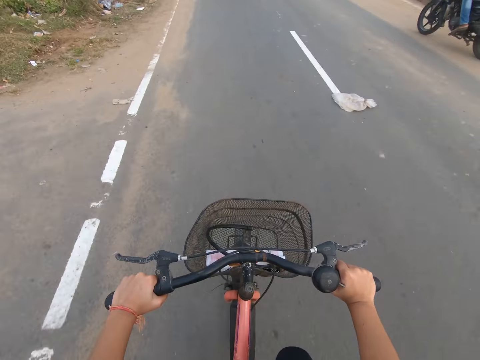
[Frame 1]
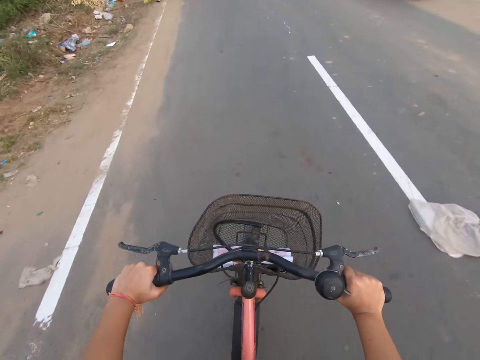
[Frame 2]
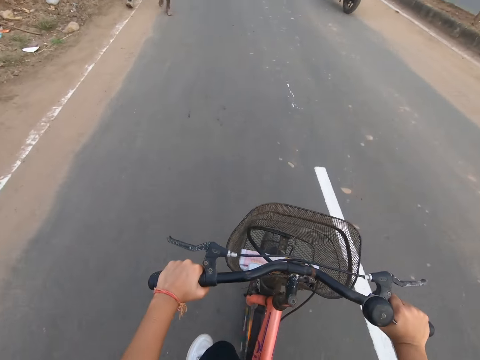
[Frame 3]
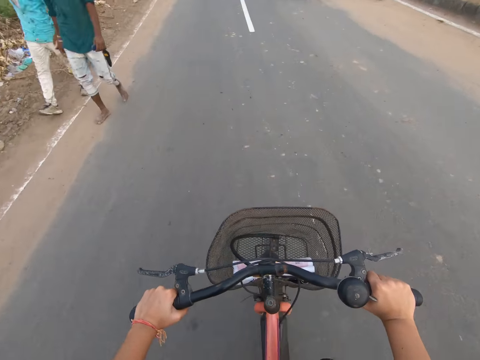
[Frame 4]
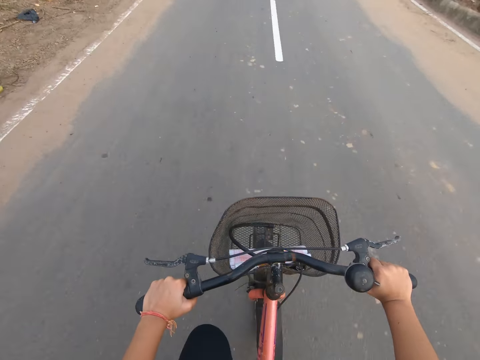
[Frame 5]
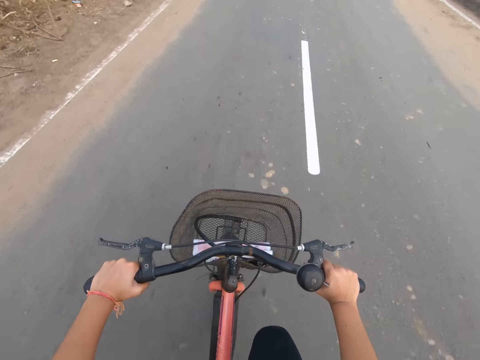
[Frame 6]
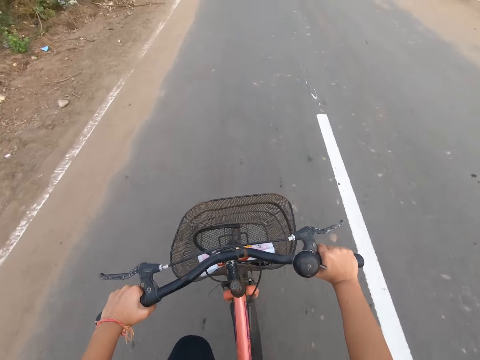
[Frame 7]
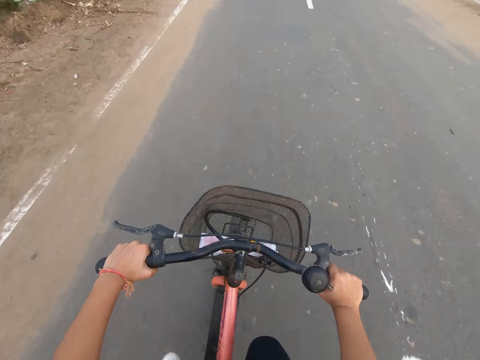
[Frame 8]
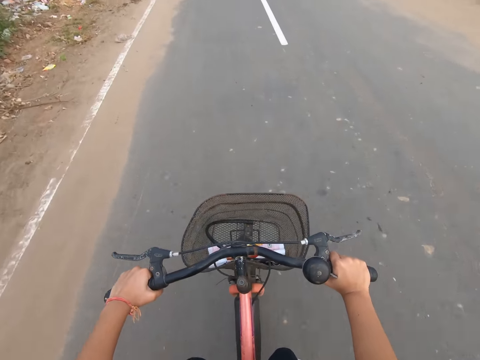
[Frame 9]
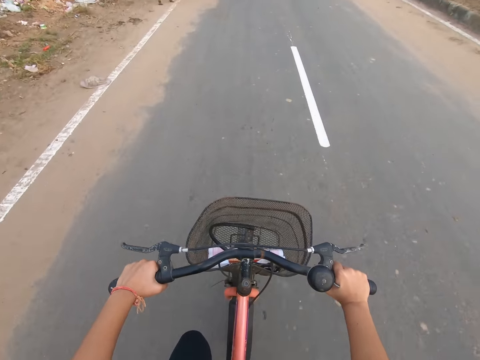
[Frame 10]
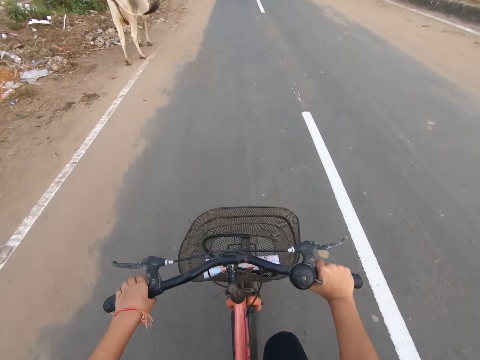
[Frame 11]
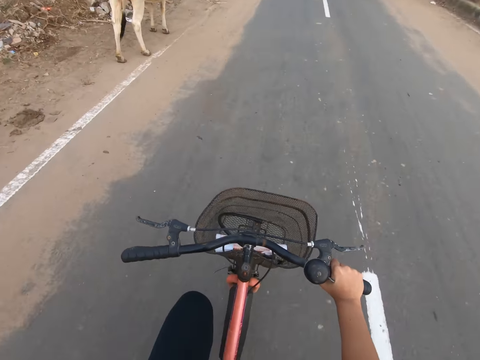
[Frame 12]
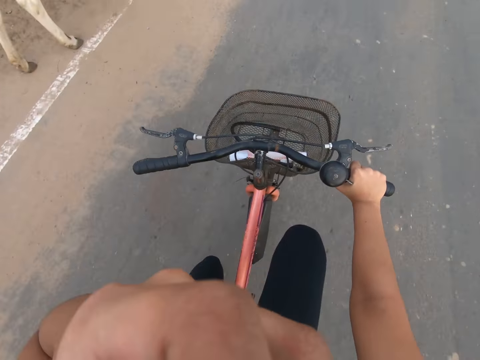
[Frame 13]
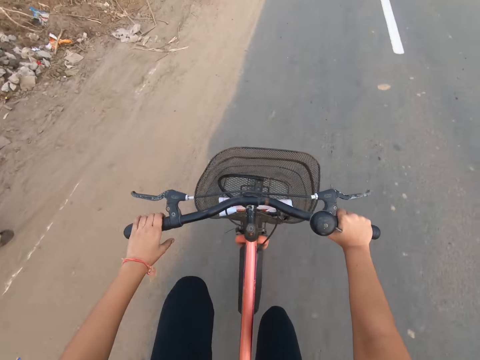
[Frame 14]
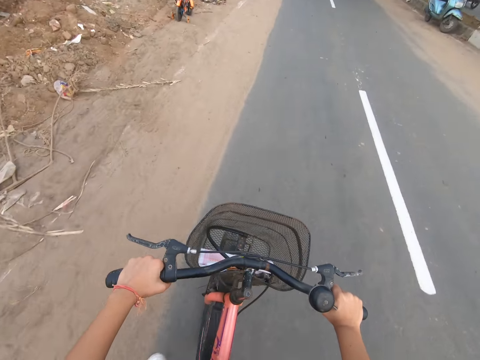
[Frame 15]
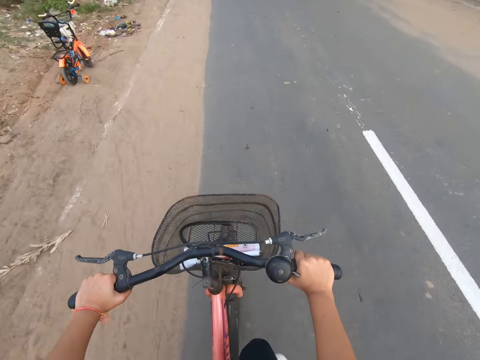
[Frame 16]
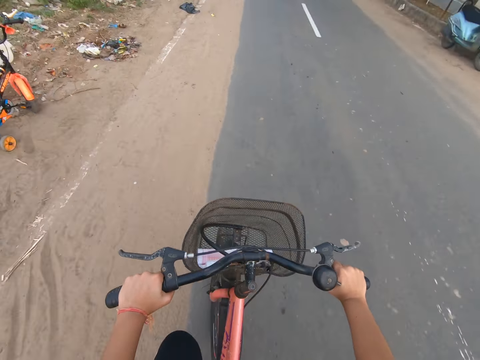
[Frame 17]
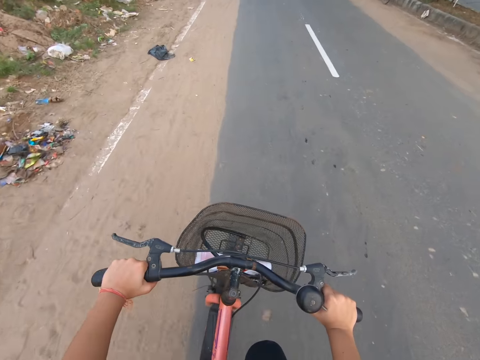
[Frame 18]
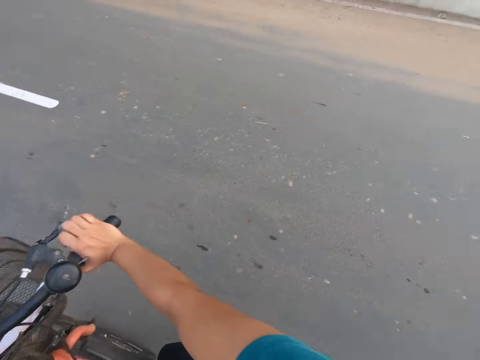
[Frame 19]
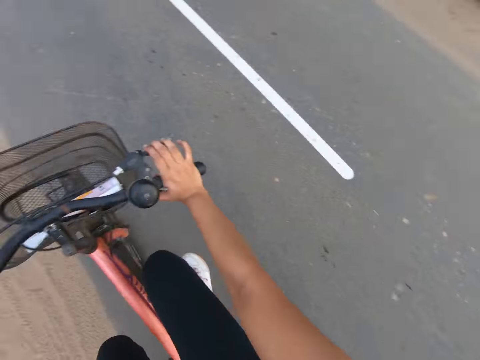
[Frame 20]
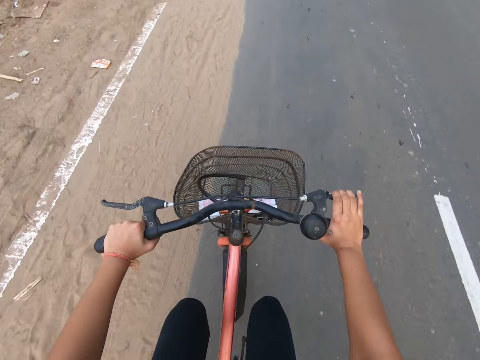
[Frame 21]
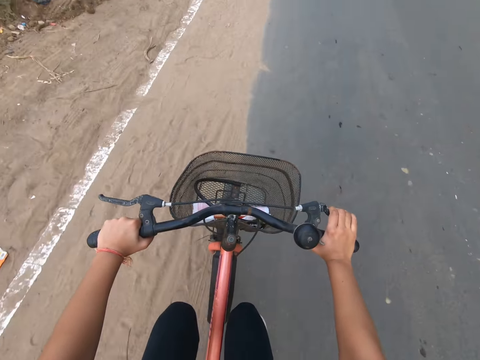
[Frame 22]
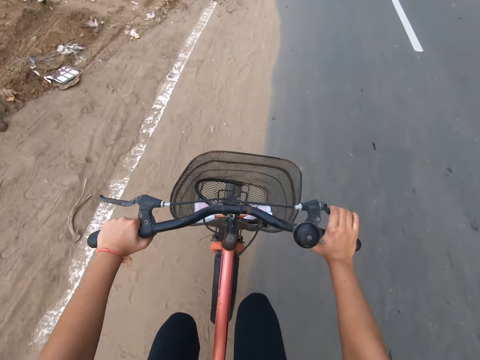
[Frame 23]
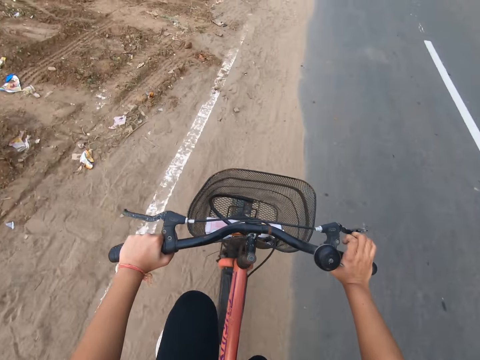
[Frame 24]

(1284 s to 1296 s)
The camera wearer drives past a man and another man. They touch their face with the left hand. They ride a bicycle on a road.

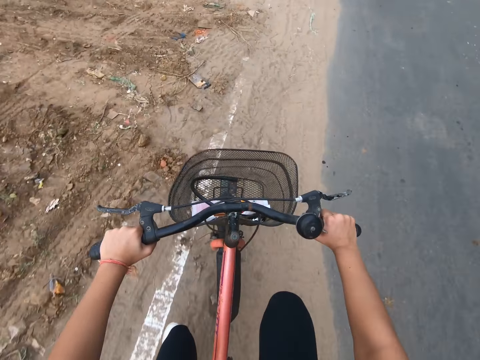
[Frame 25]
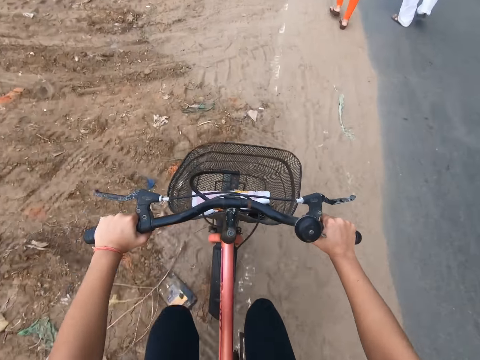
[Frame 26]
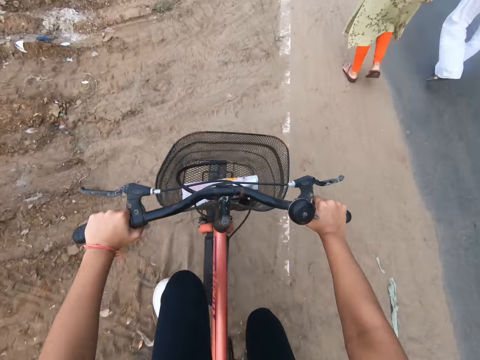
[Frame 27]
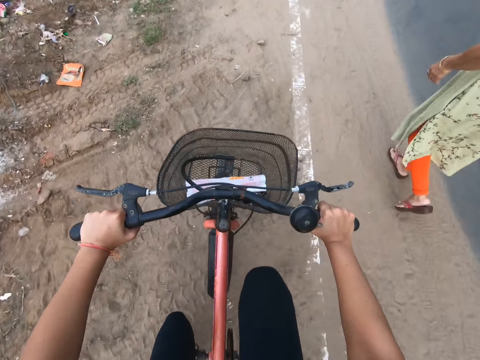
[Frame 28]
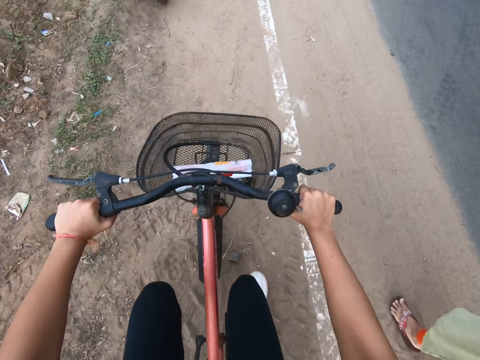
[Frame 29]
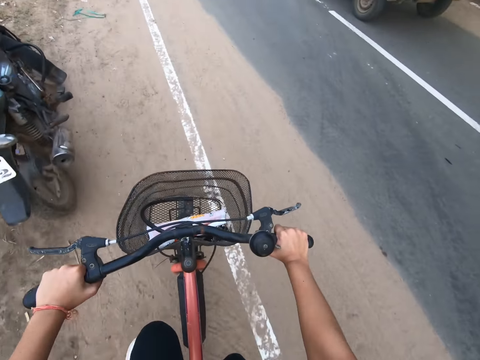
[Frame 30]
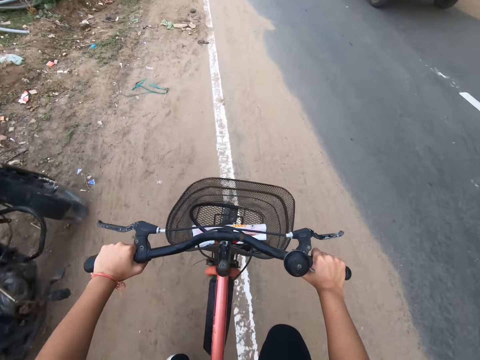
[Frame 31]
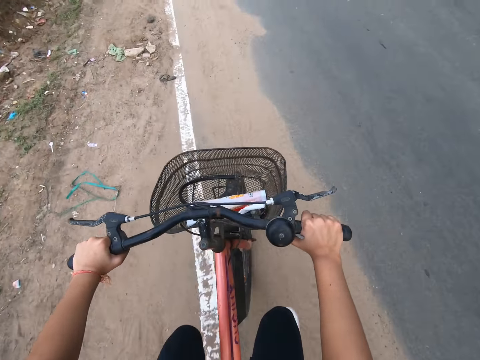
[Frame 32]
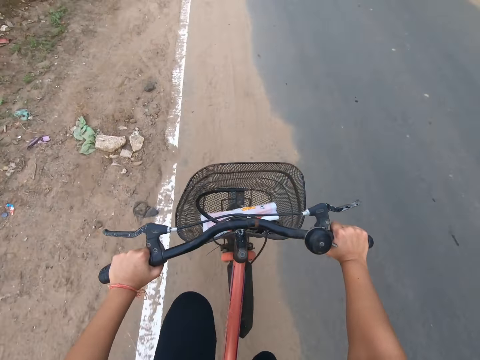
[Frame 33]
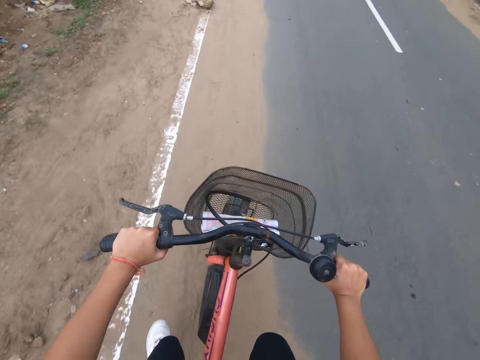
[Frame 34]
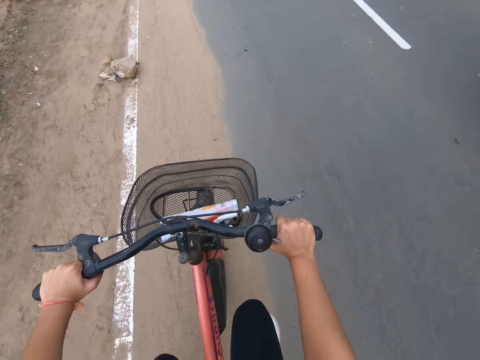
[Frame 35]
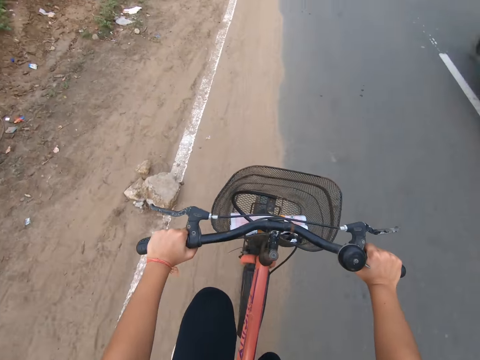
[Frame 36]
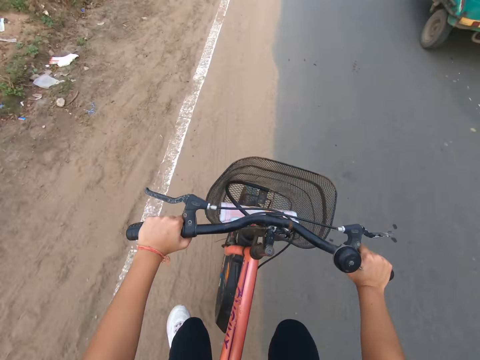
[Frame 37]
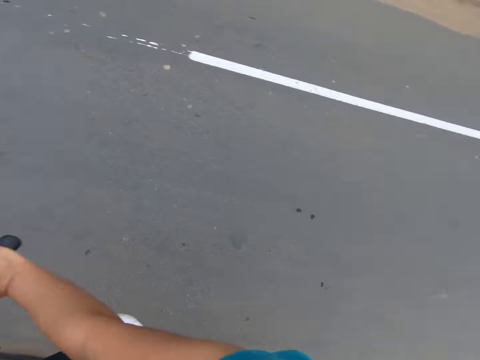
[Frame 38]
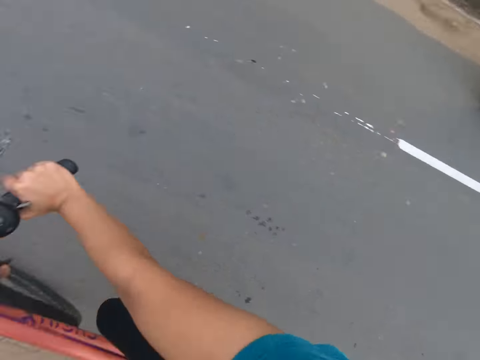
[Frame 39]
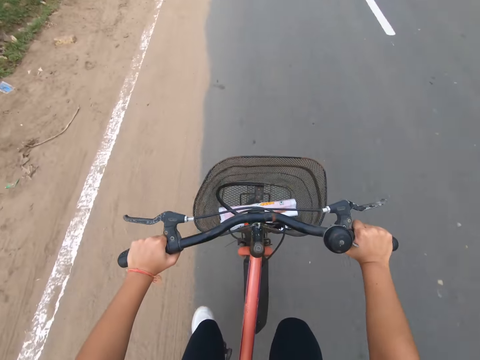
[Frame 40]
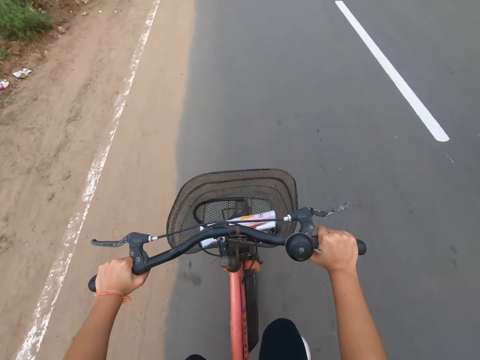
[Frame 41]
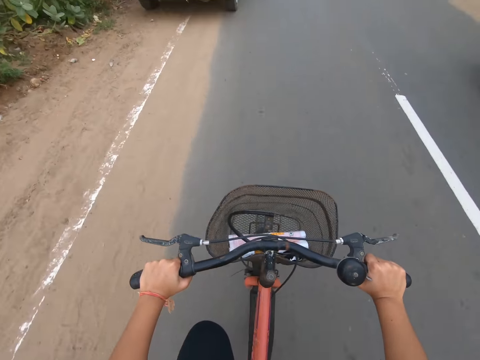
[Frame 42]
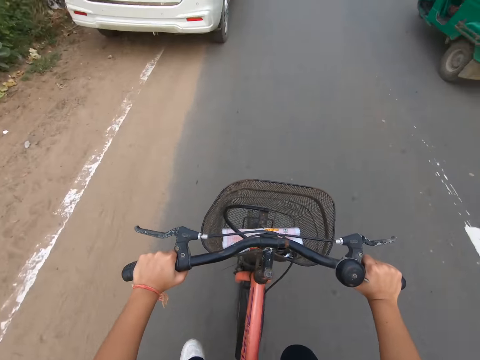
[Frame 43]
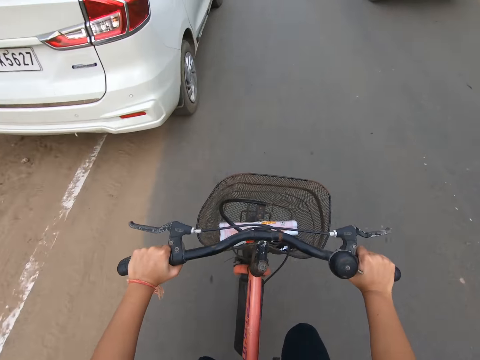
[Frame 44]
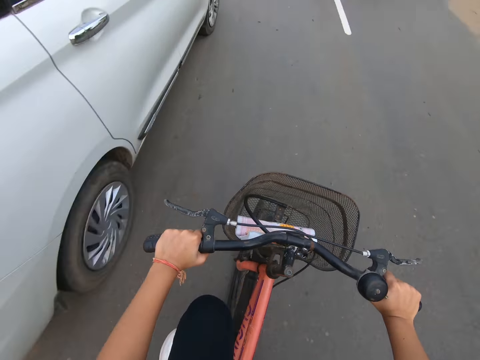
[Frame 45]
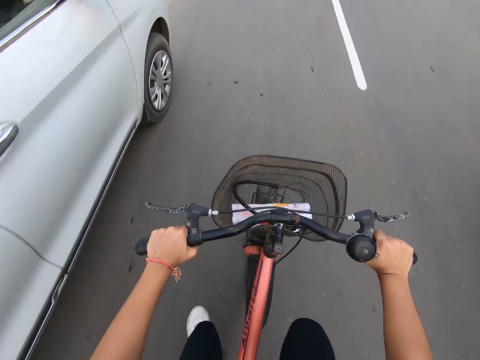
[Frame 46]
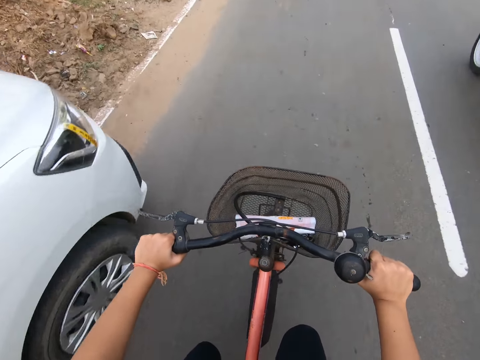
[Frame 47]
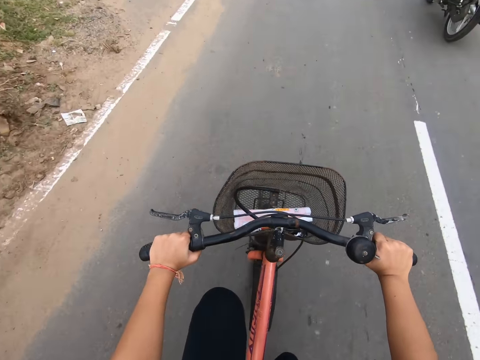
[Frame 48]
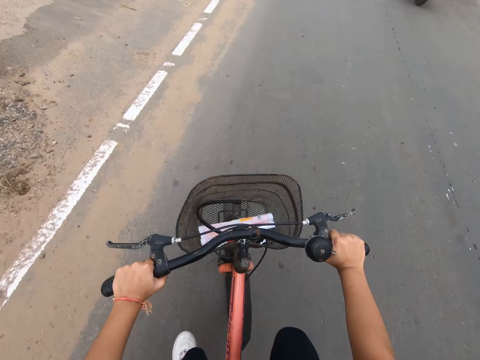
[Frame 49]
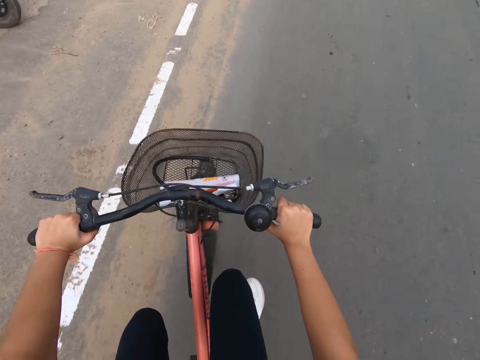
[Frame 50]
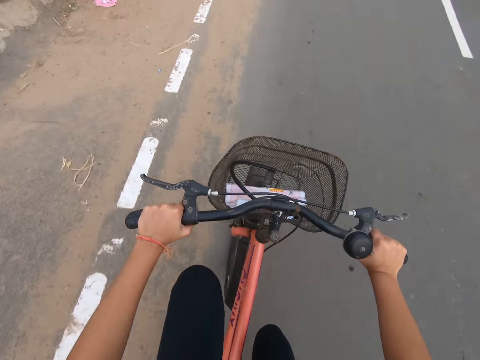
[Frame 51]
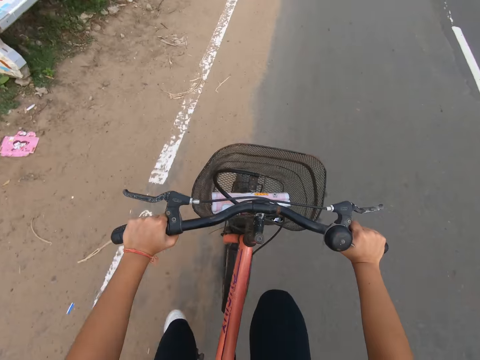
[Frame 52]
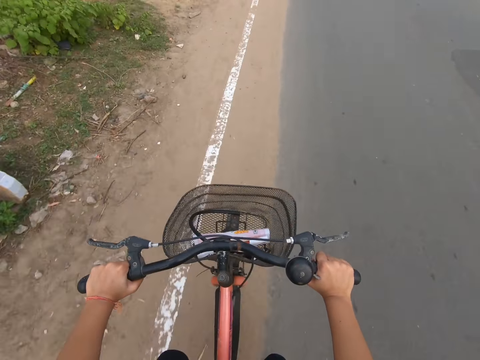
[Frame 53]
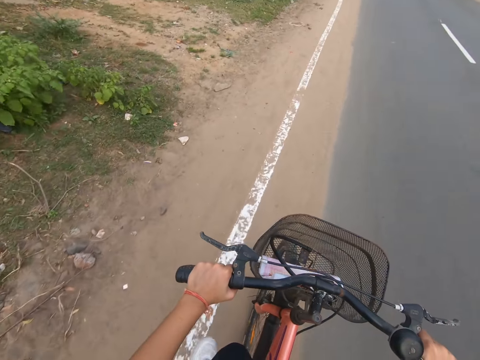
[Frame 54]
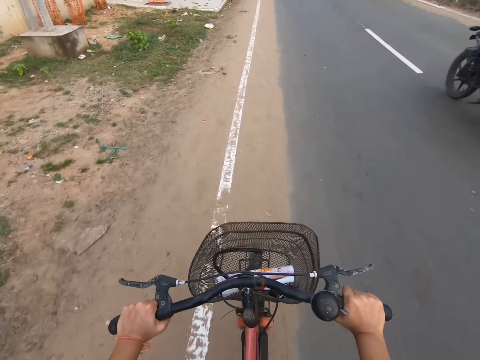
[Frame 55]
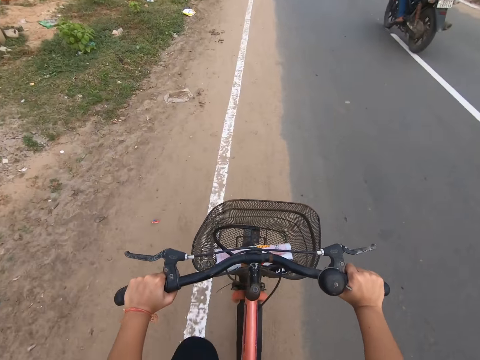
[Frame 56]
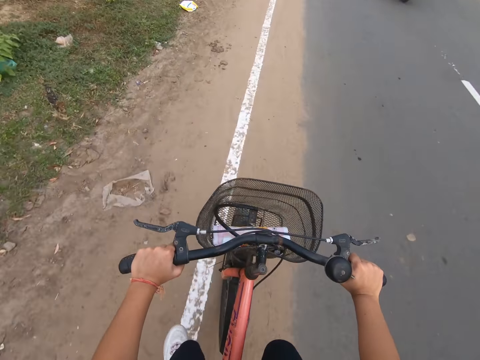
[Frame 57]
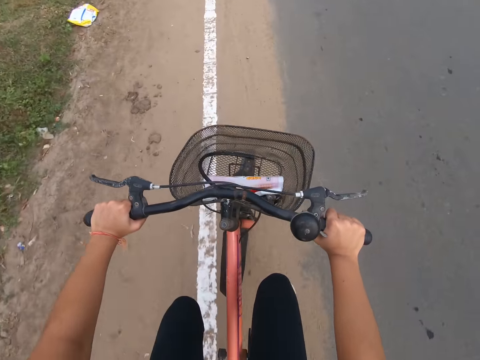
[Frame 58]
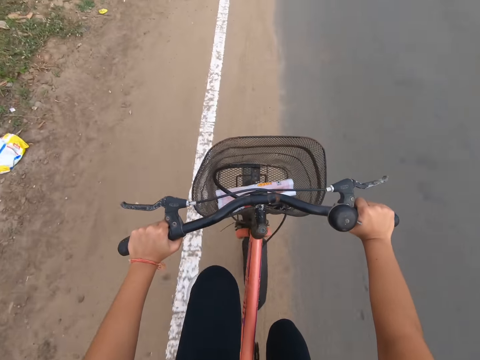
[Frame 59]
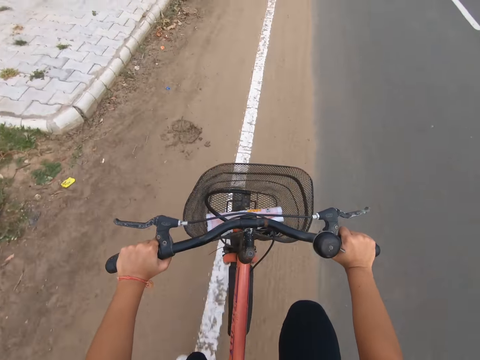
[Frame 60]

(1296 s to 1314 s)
The camera wearer rides the bicycle past a woman and a man. A truck drives past the camera wearer. A tricycle drives past the camera wearer. A tricycle drives past the camera wearer again. A motorcycle drives past the camera wearer. A motorcycle drives past the camera wearer again.
